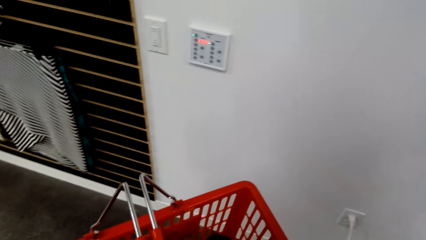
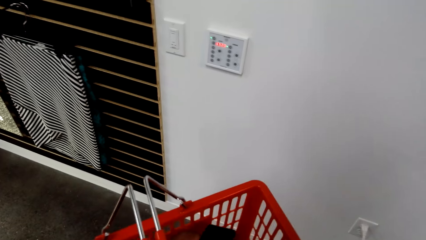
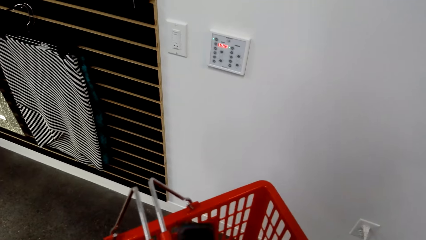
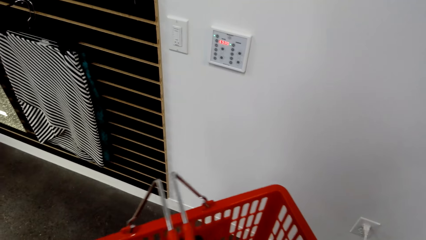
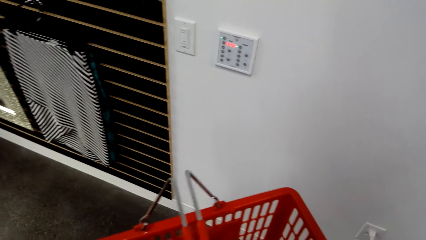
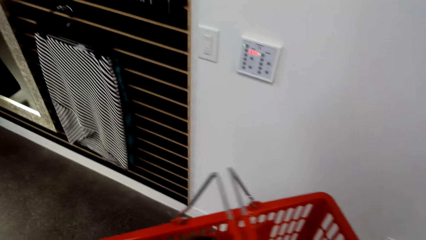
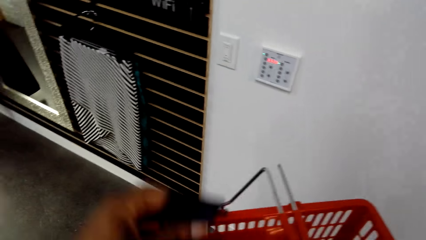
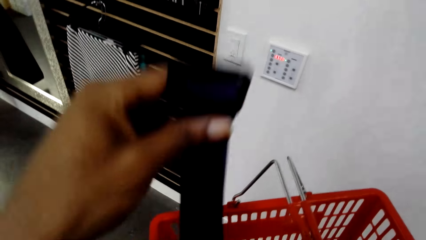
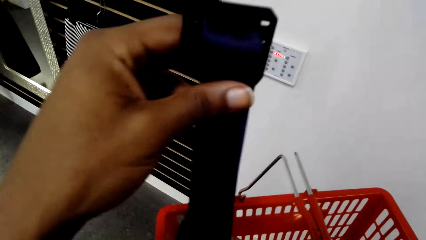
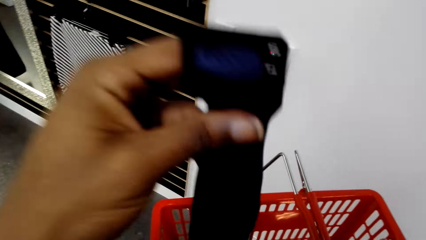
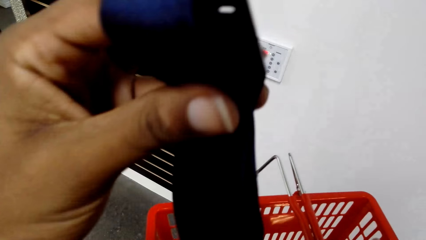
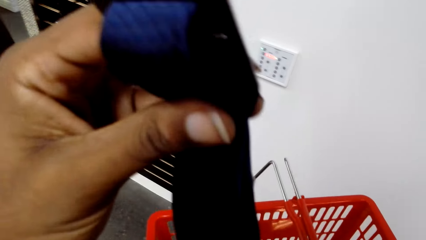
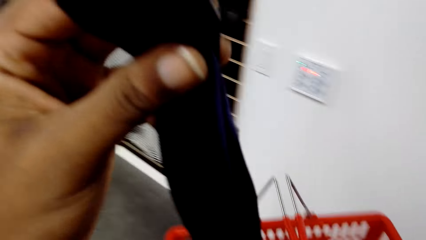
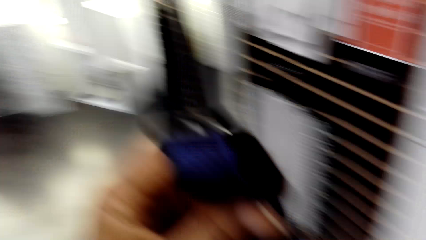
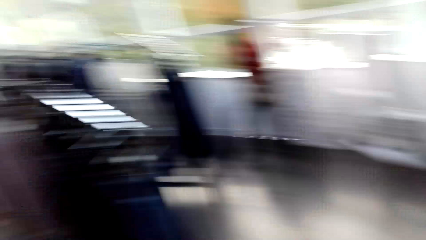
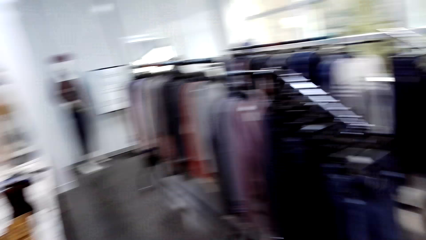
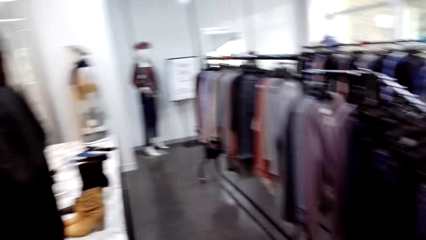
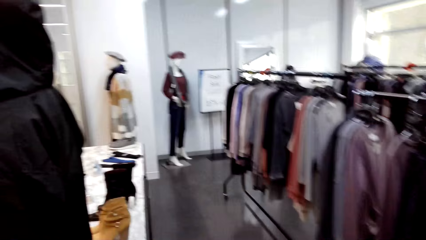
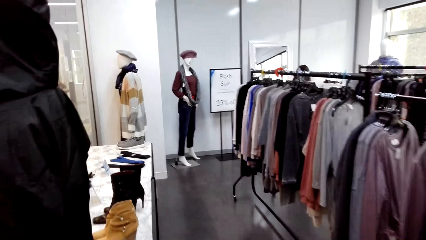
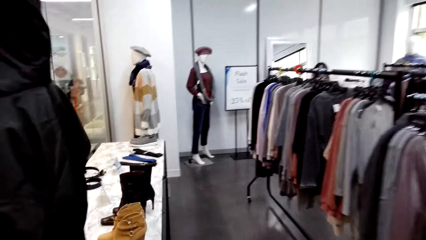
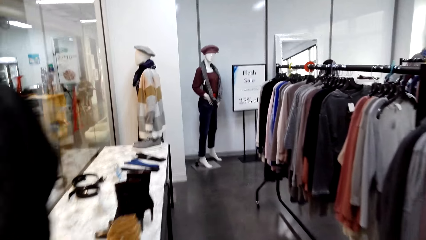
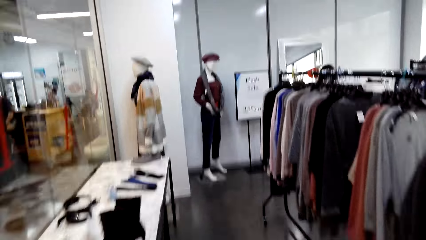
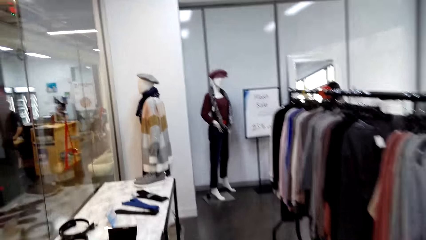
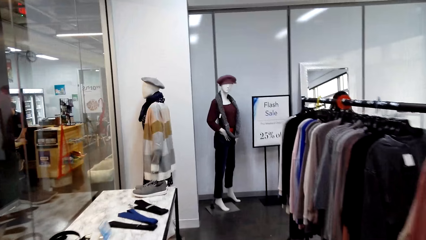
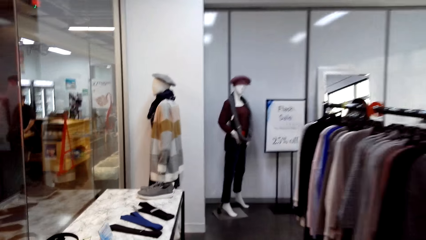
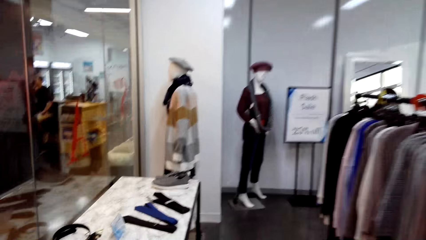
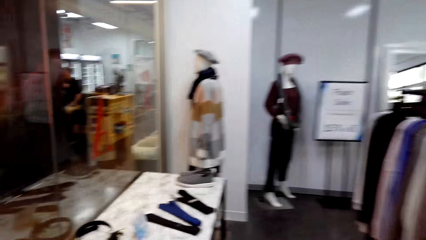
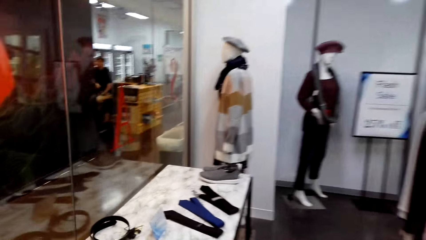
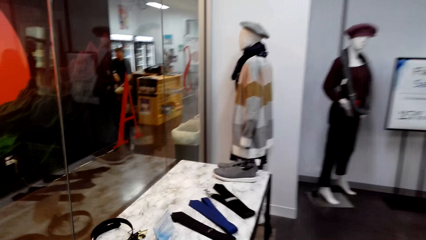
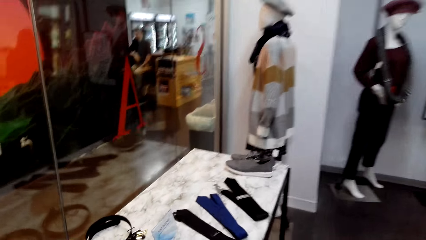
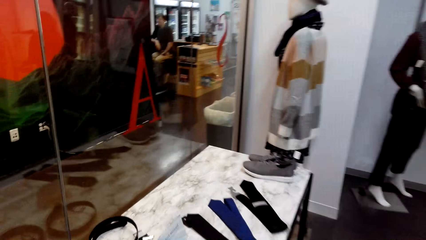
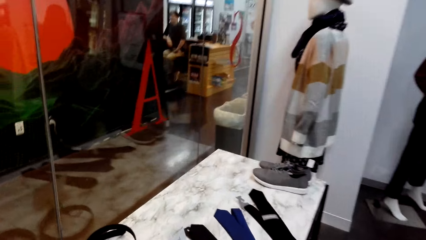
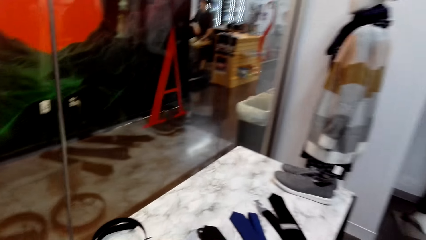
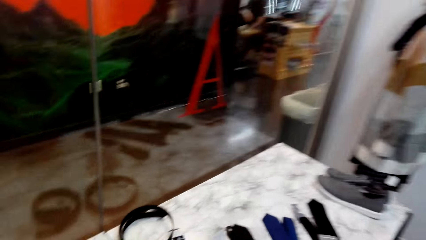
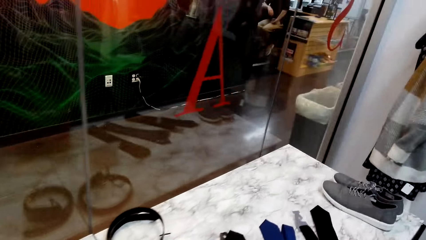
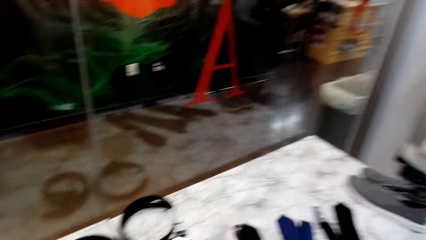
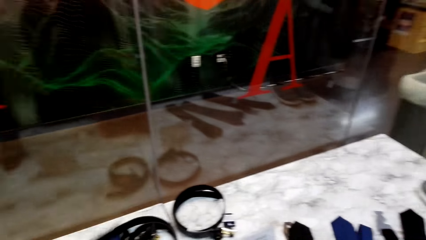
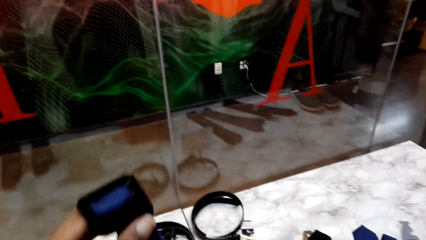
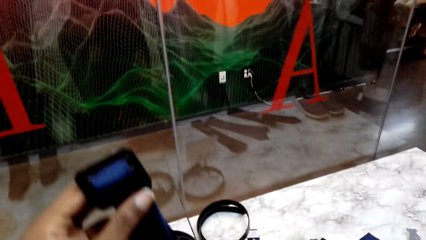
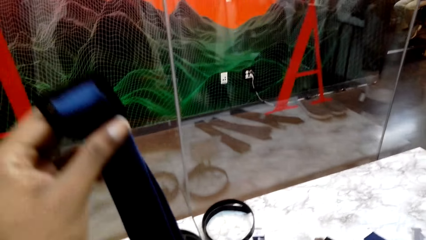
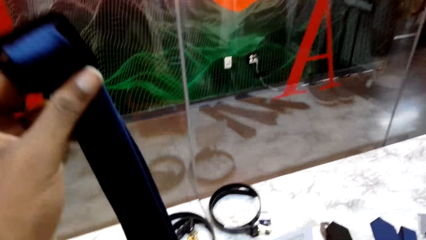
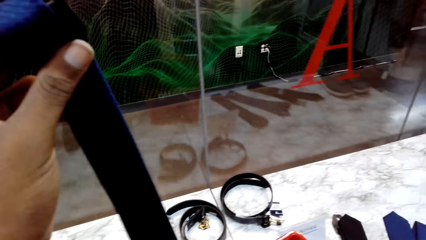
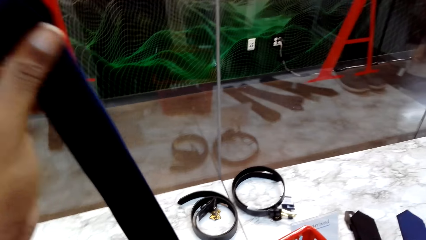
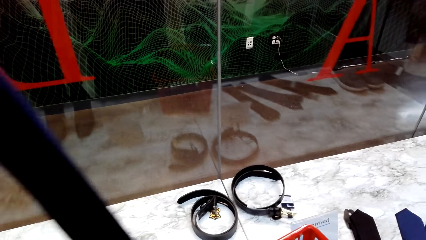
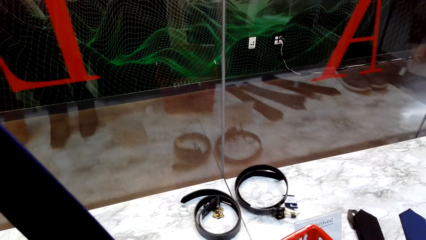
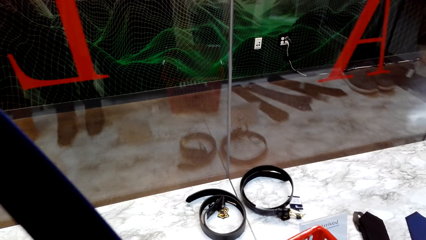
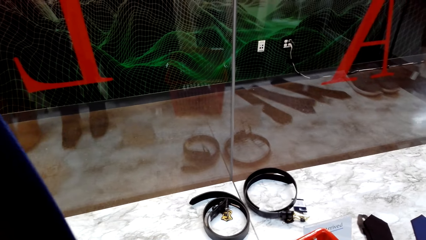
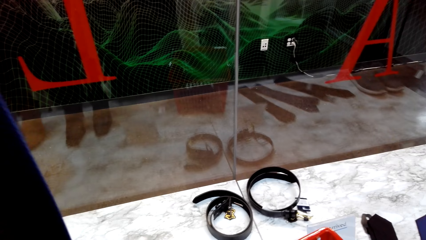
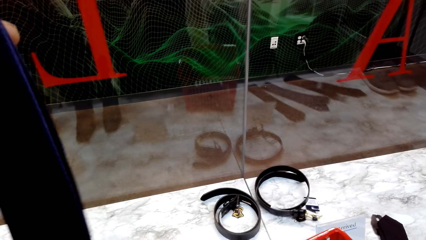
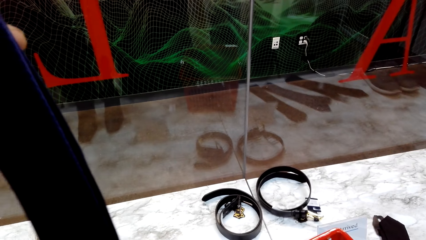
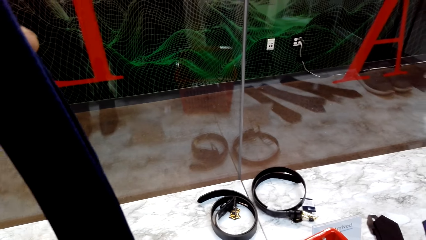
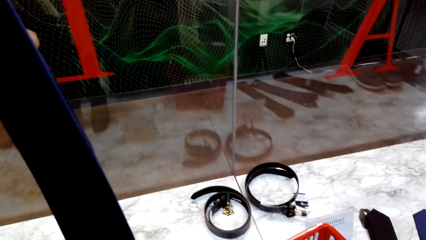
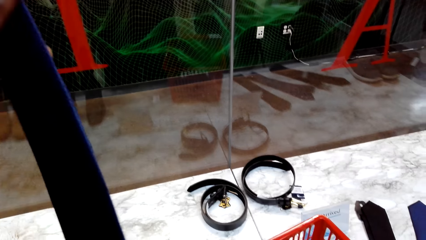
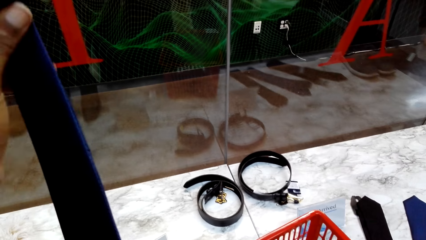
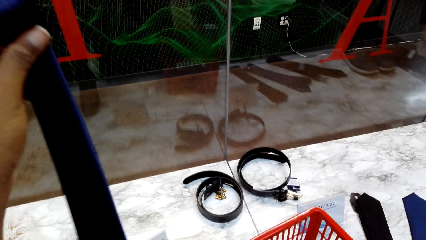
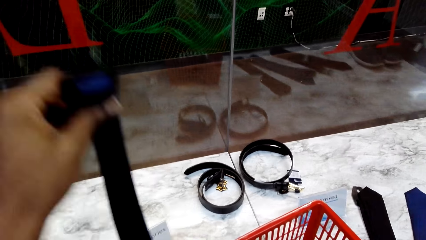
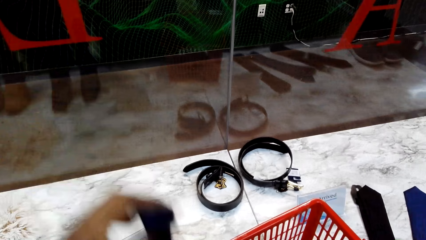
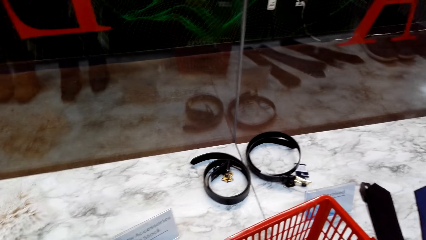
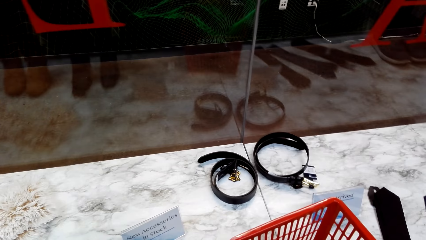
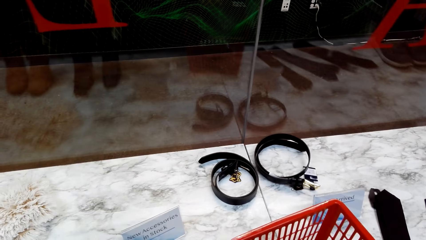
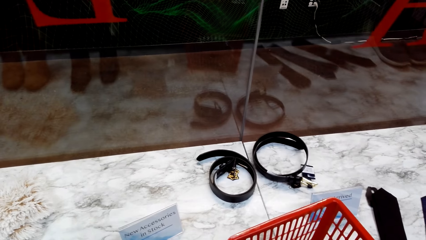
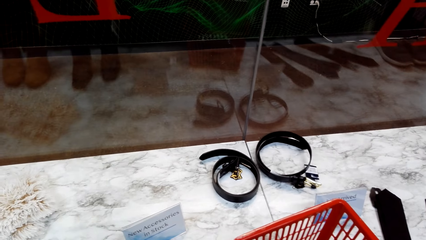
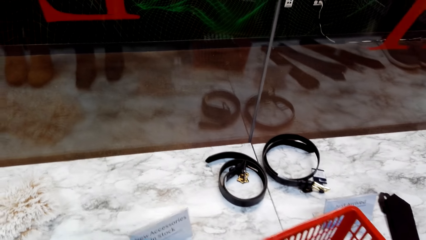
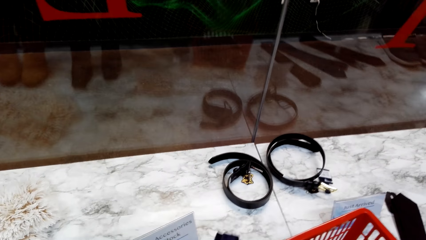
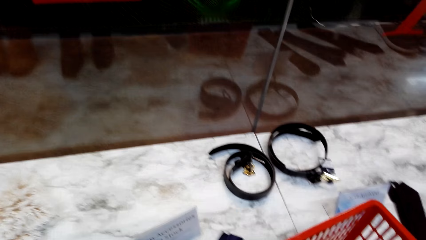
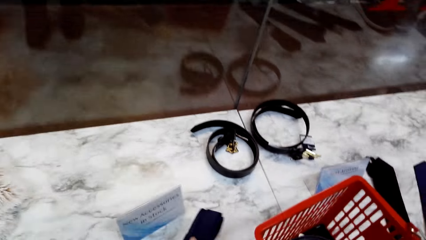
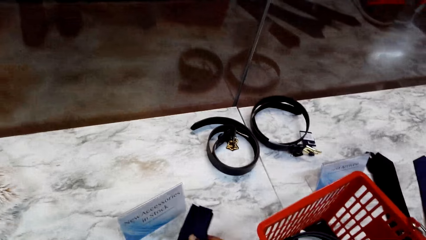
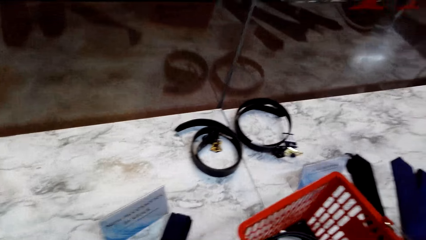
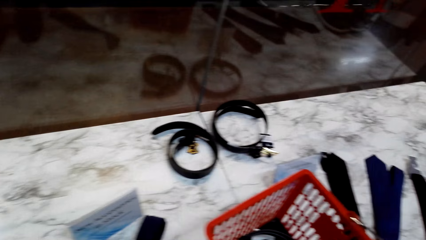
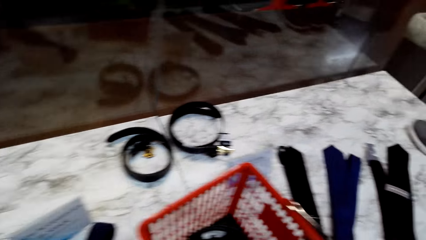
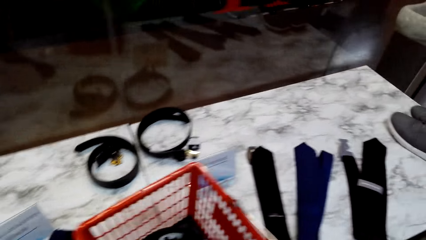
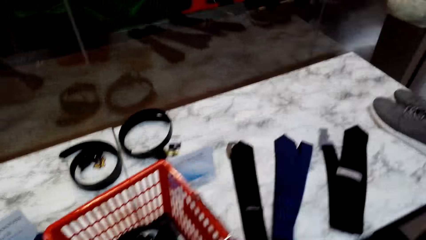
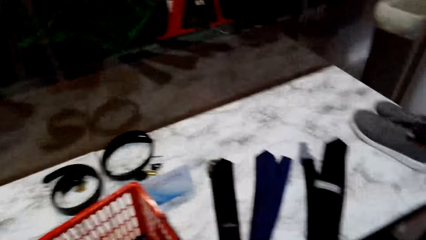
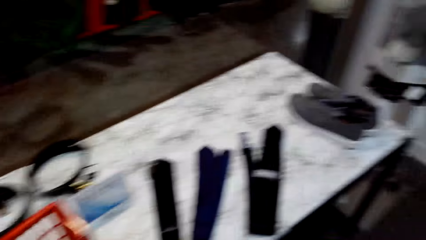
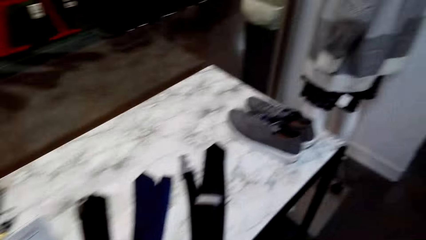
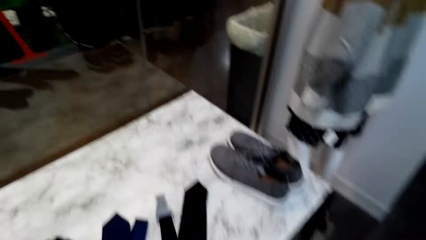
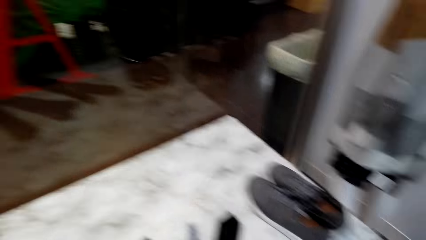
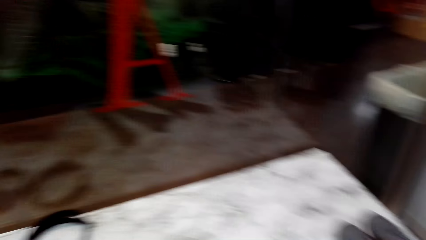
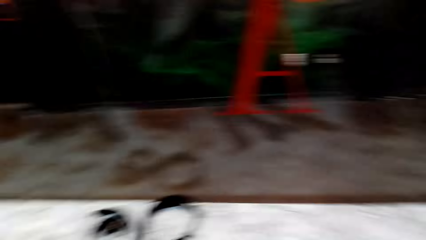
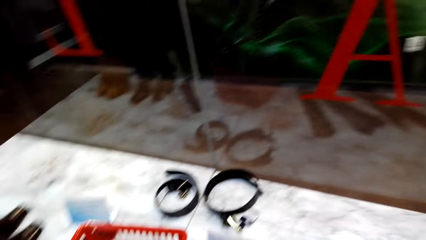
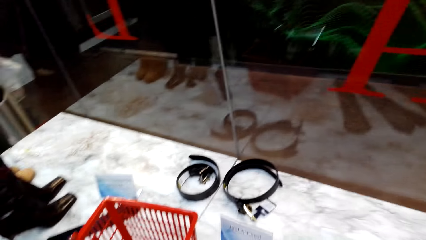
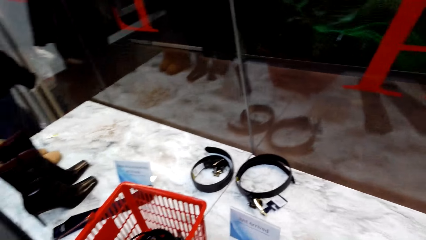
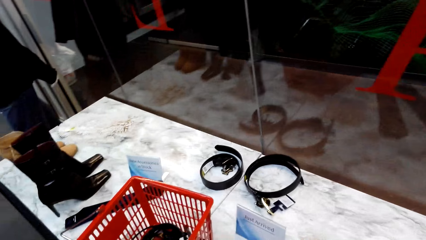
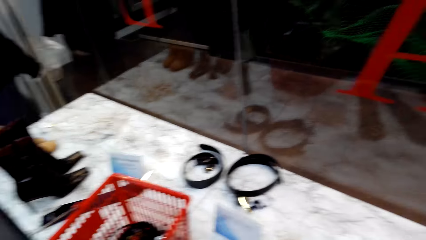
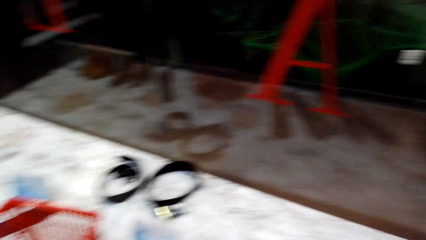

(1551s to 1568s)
The camera wearer holds the belt. They carry the belt up. They walk around. They put the belt in the trolley. They put the belt on the table. They remove the belt from the trolley. They return the belt in the trolley. They put the box on the table.
